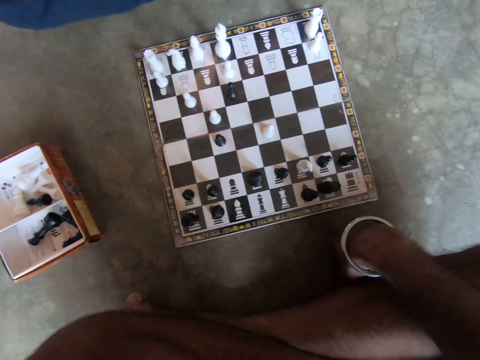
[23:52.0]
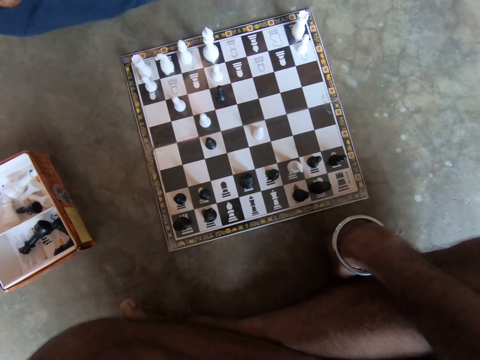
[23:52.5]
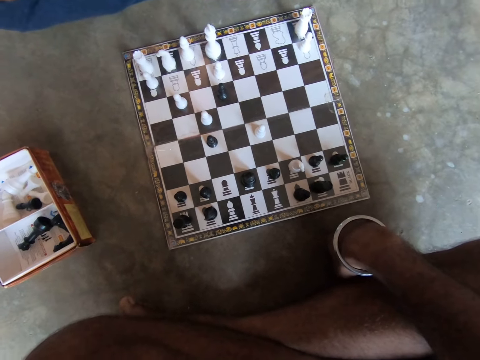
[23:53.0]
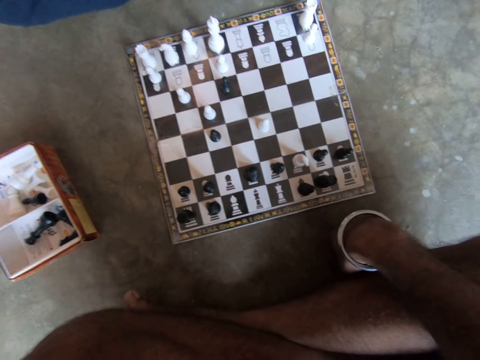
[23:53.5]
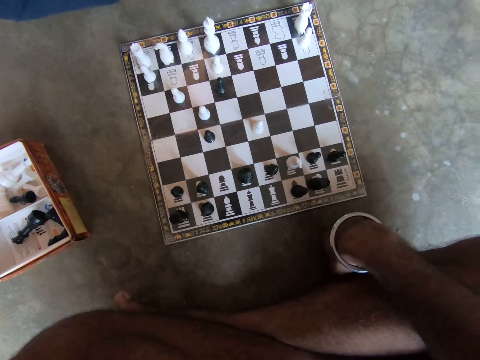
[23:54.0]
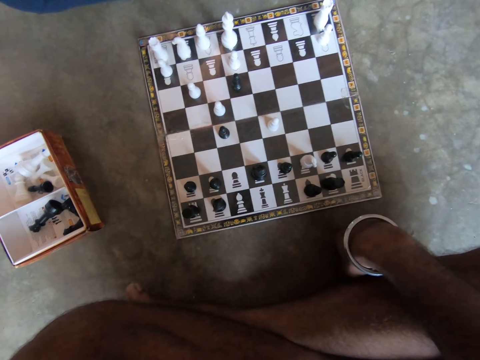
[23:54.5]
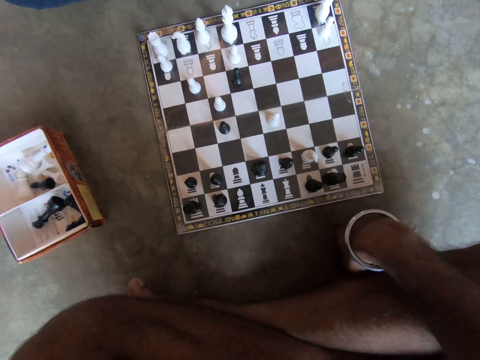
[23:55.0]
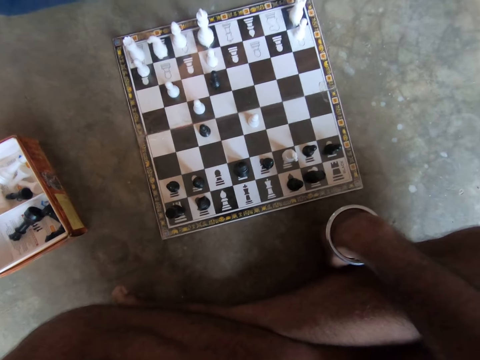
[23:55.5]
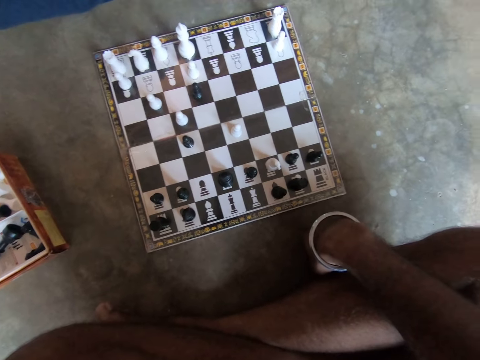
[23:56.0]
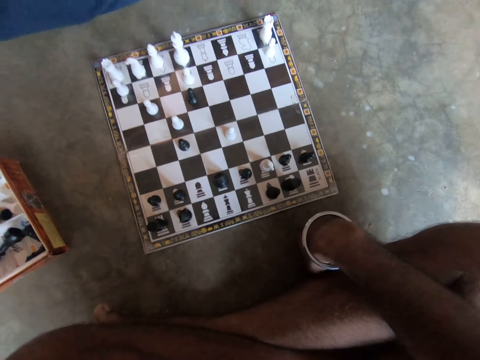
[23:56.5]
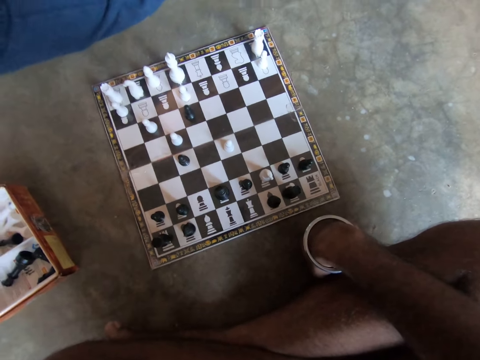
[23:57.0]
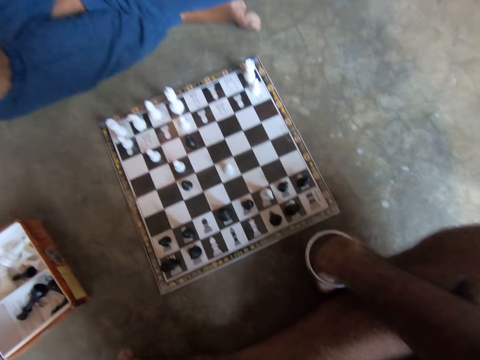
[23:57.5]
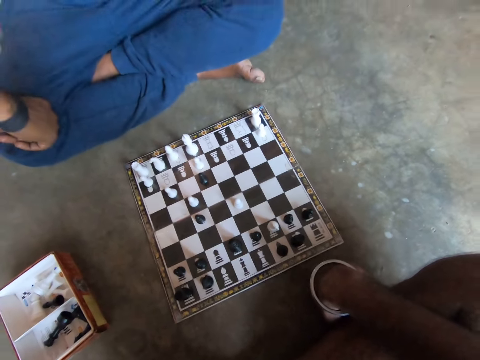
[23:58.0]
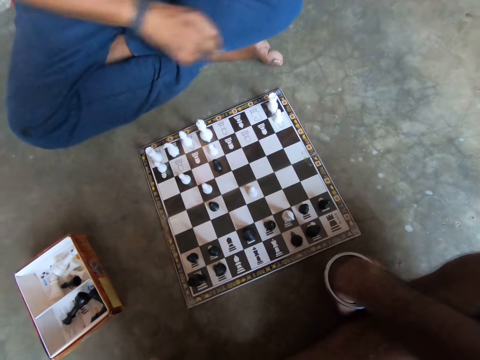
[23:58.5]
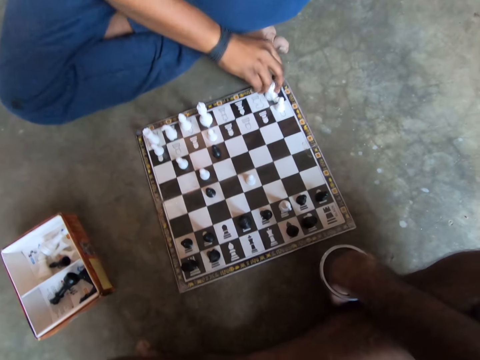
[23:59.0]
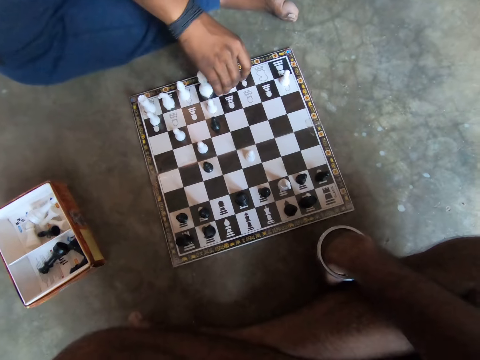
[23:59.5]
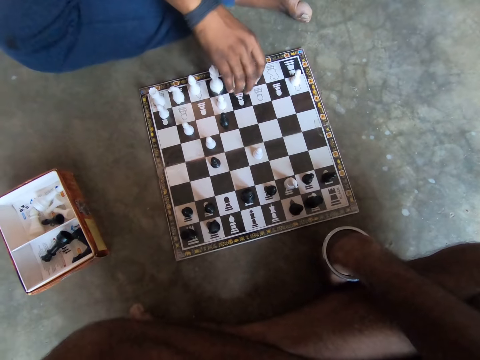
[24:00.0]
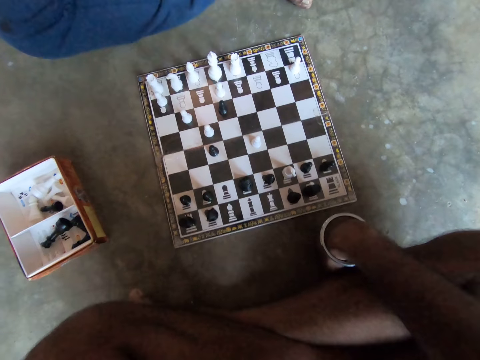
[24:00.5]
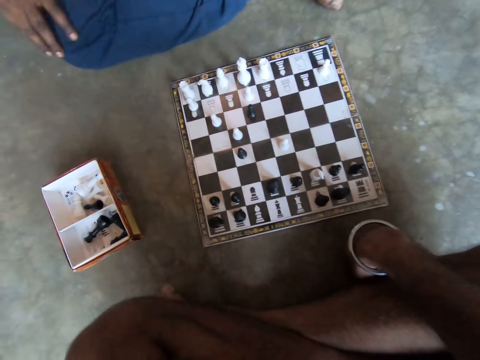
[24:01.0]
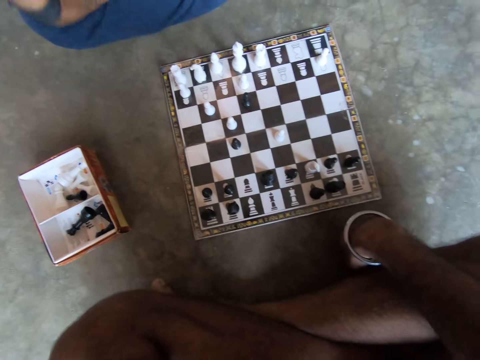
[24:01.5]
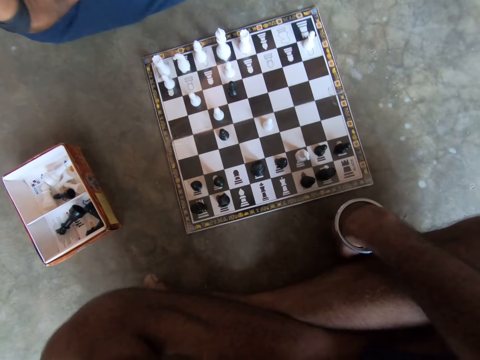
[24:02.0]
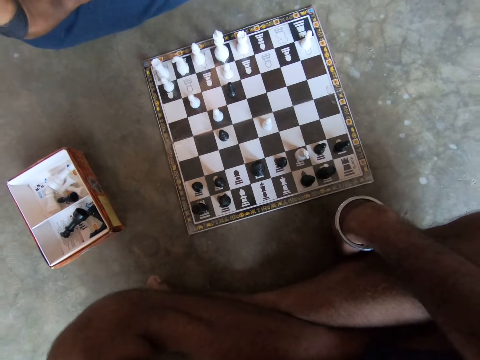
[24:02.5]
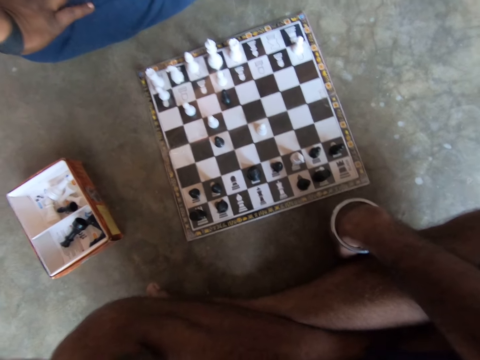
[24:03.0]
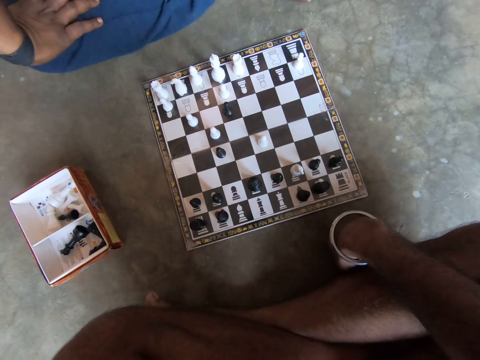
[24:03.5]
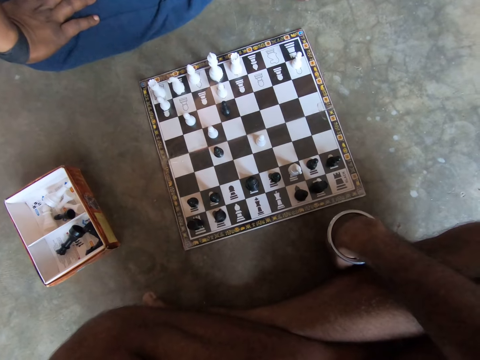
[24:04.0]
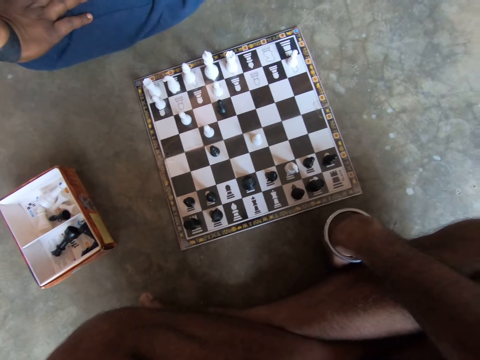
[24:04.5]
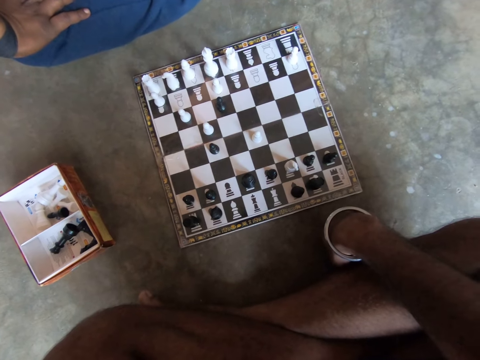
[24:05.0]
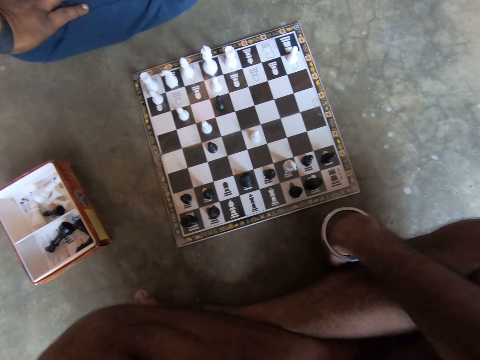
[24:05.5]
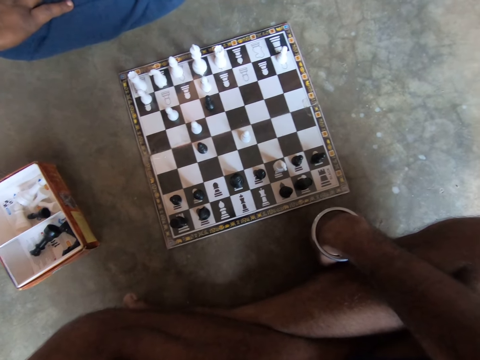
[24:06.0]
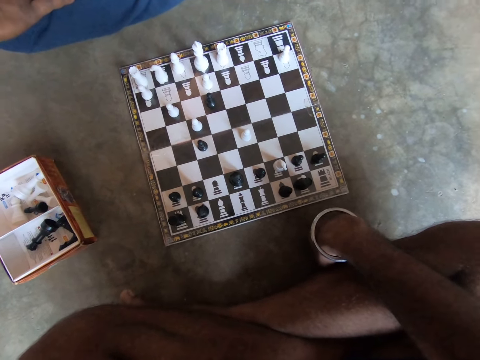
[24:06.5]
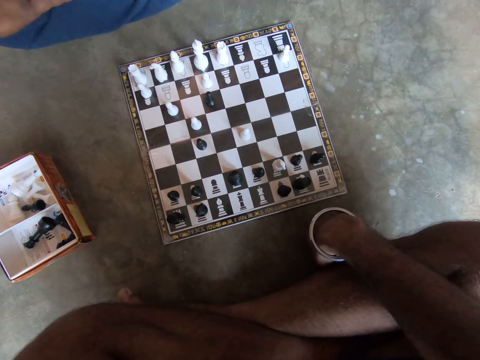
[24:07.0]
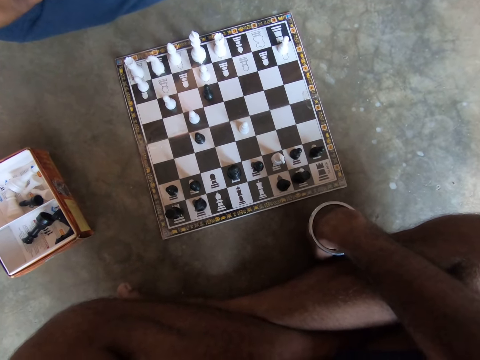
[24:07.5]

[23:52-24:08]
A man picks up a chess piece, plays the chess piece on the chessboard with his right hand, and places his right hand on his knee. The camera wearer looks at the chess board.

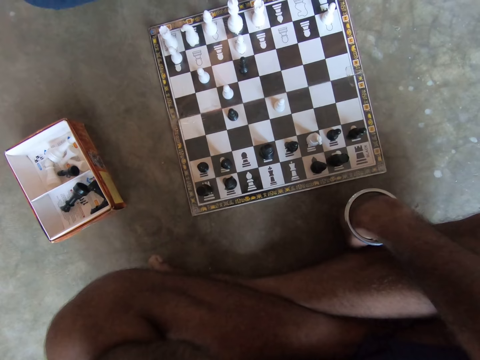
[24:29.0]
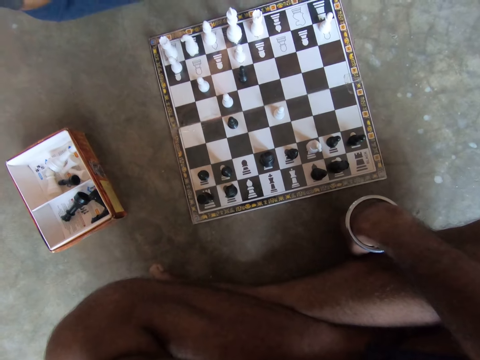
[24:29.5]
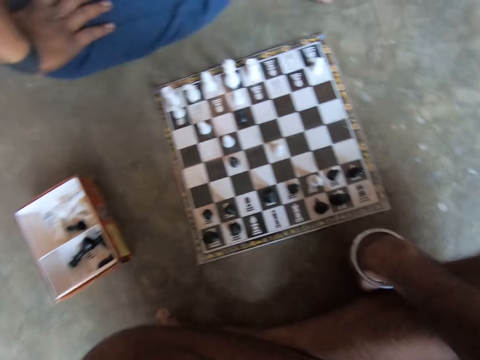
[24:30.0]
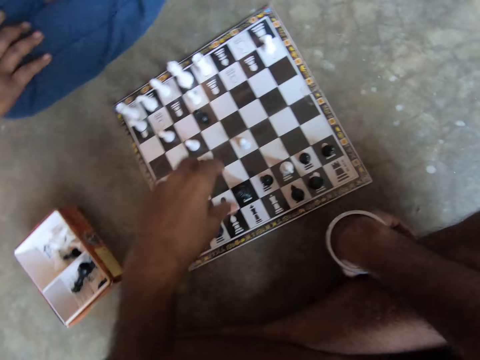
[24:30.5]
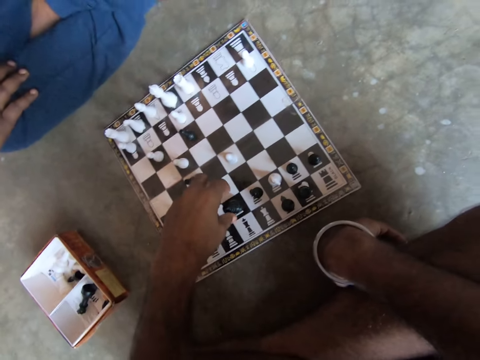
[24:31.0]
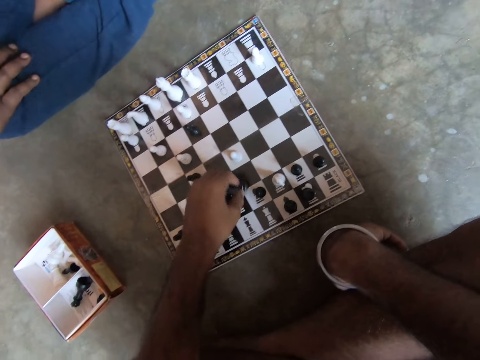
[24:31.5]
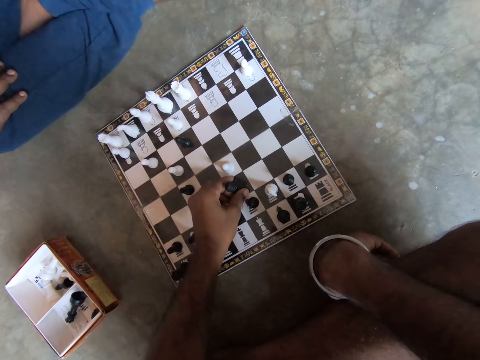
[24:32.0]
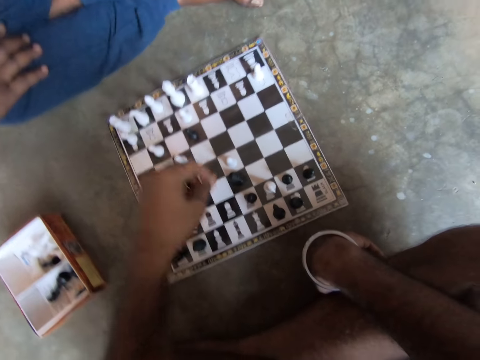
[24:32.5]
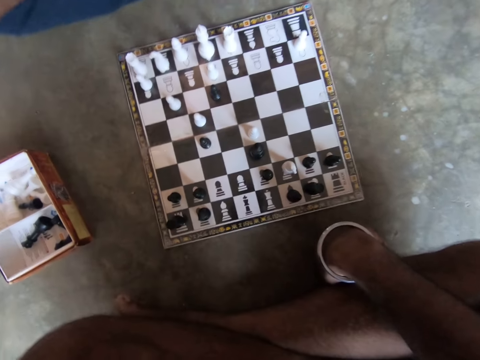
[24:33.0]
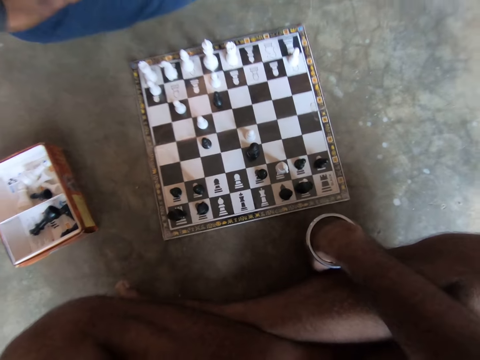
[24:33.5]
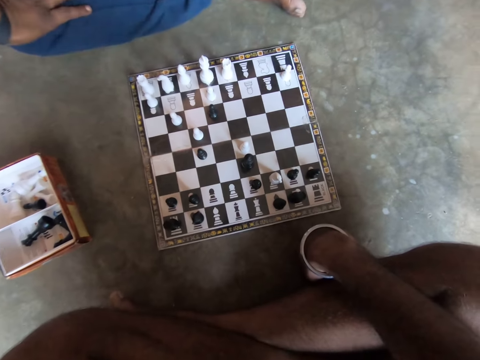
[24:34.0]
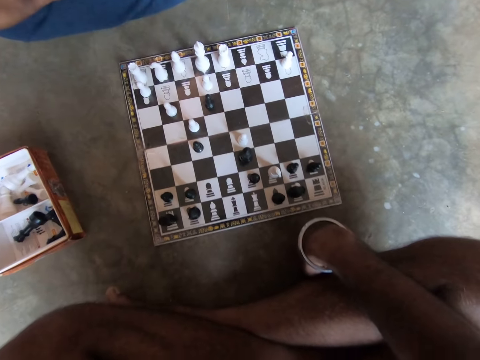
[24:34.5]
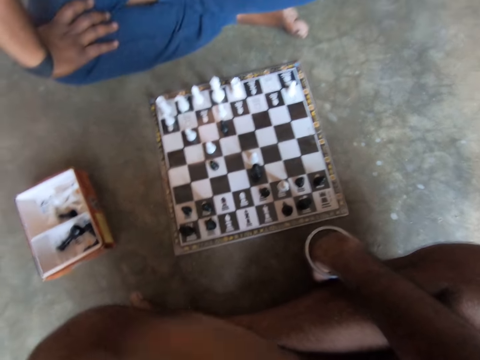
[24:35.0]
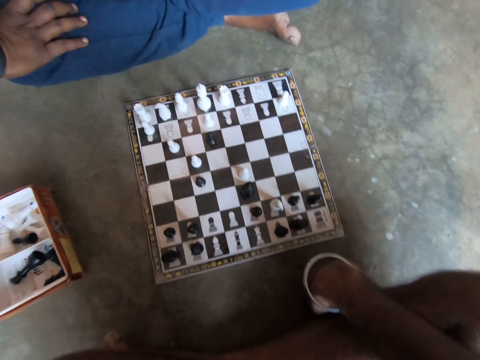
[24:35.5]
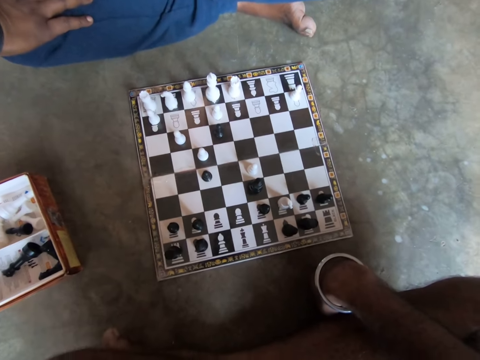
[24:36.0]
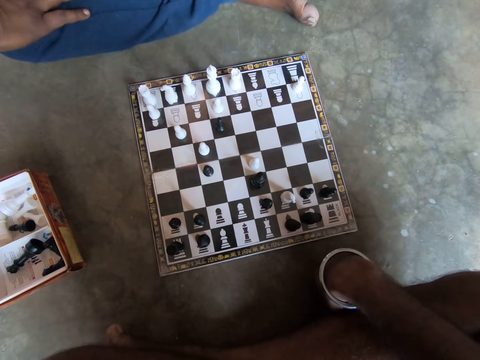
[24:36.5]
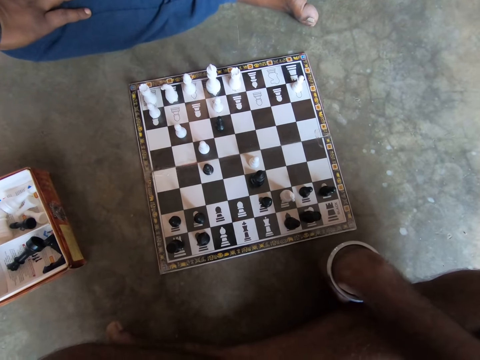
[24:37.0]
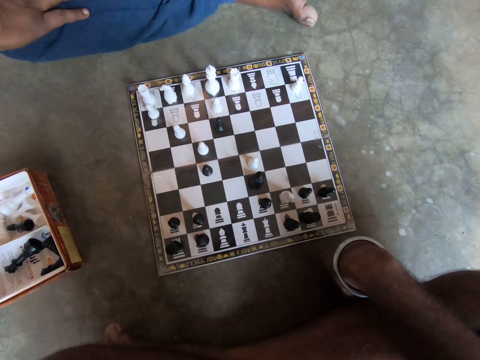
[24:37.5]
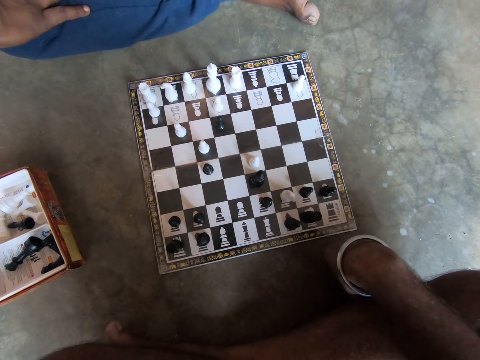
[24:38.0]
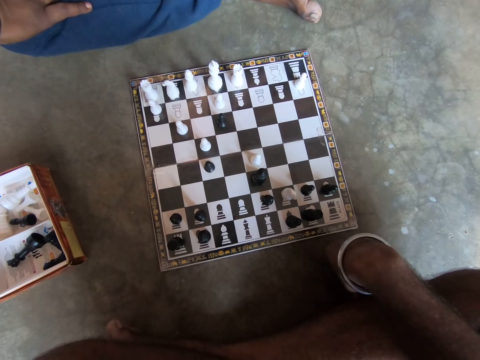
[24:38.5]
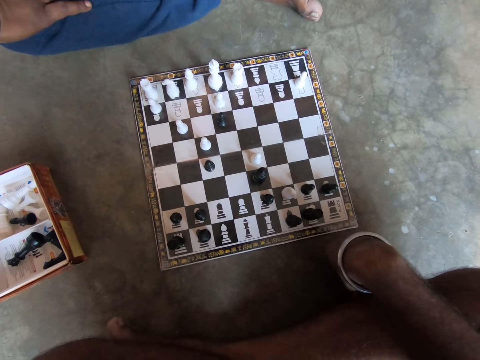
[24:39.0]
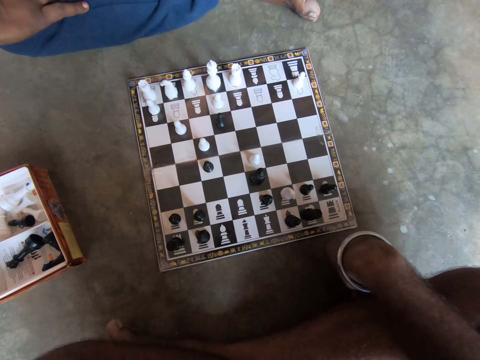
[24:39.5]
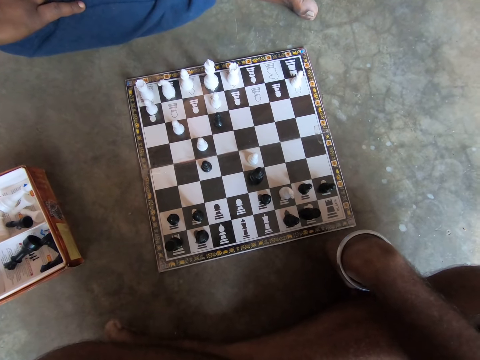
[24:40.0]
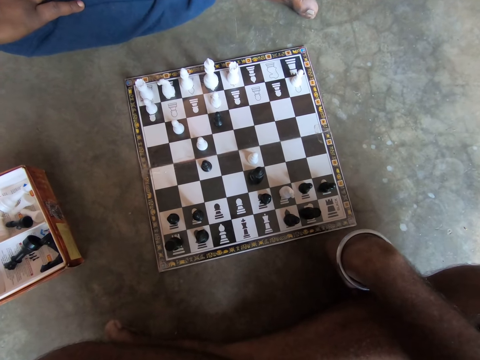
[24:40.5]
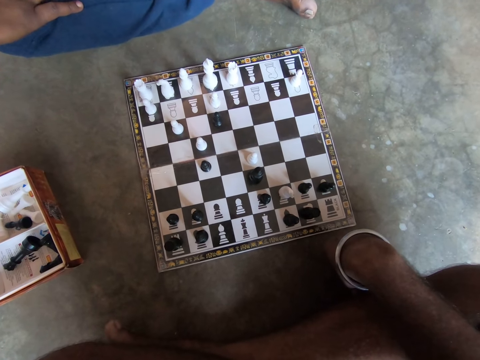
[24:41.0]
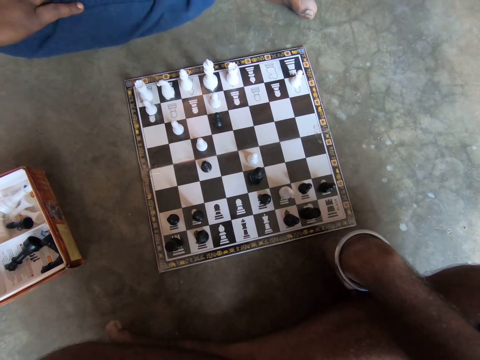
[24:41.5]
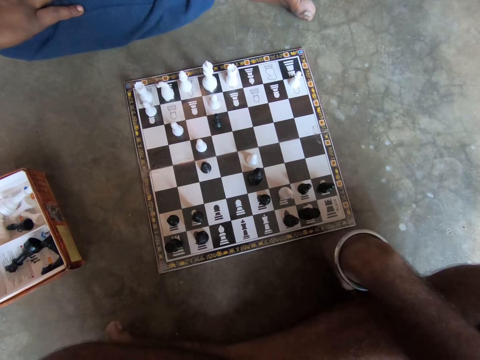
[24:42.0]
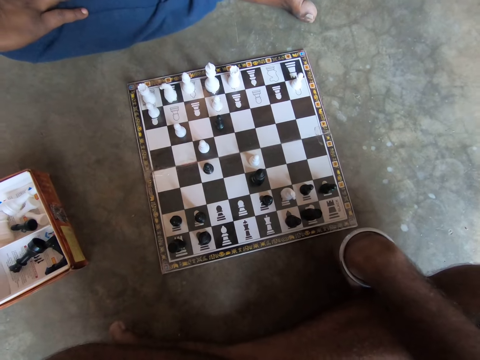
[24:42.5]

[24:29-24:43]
The camera wearer plays a chess piece on the chessboard with his left hand. He touches his nose with his left hand. He looks at the chessboard.
